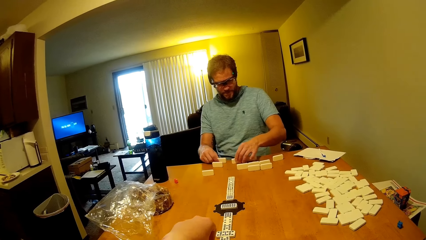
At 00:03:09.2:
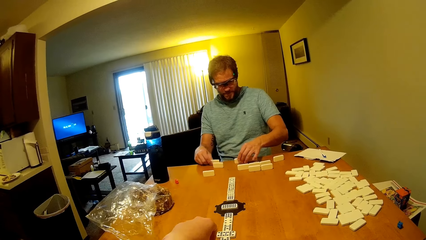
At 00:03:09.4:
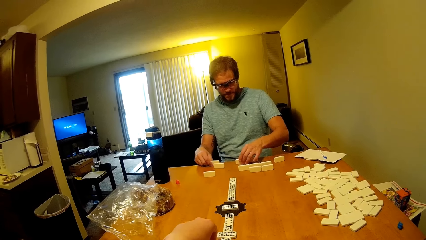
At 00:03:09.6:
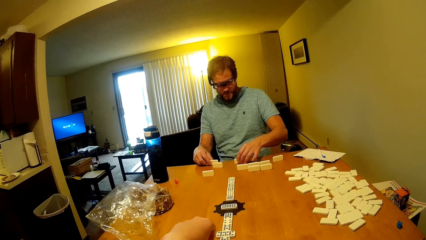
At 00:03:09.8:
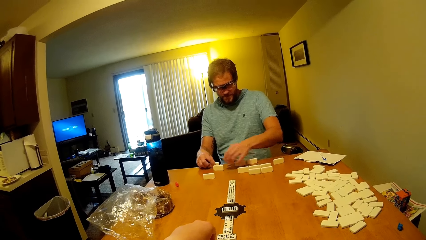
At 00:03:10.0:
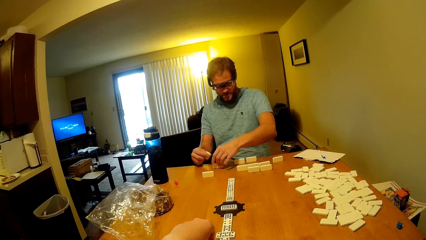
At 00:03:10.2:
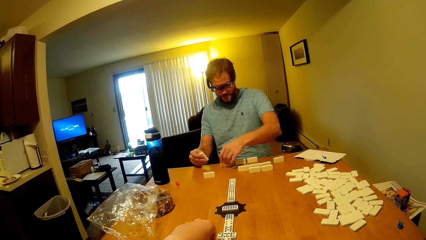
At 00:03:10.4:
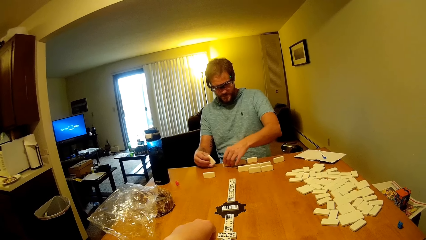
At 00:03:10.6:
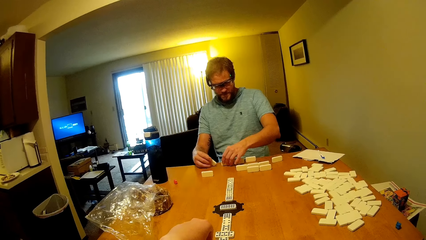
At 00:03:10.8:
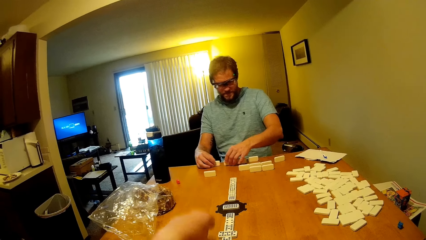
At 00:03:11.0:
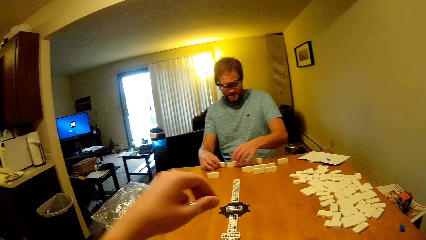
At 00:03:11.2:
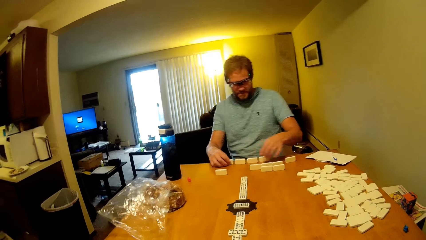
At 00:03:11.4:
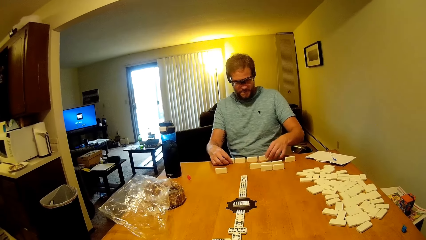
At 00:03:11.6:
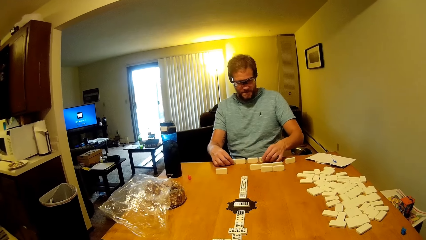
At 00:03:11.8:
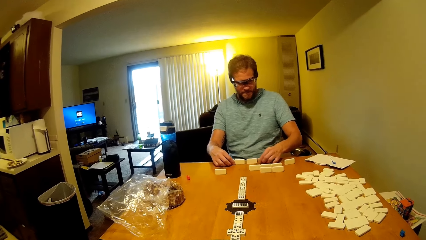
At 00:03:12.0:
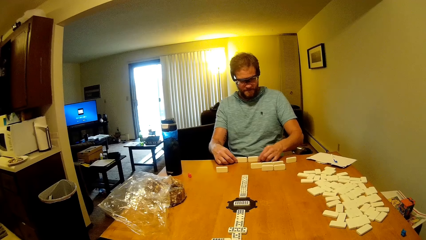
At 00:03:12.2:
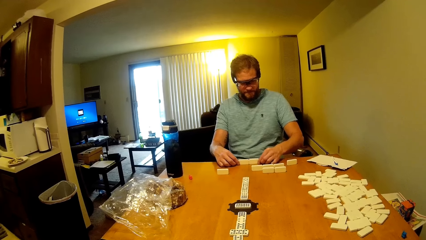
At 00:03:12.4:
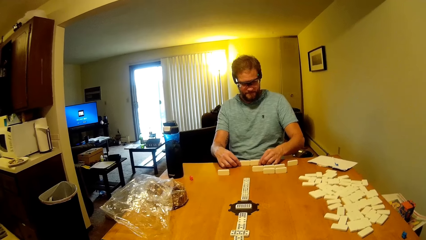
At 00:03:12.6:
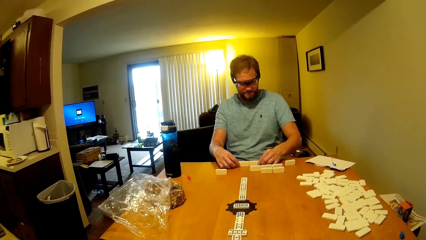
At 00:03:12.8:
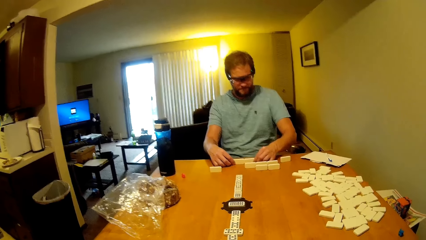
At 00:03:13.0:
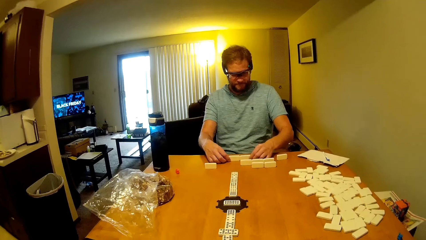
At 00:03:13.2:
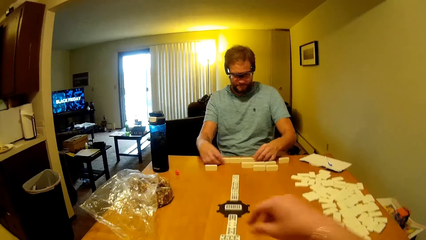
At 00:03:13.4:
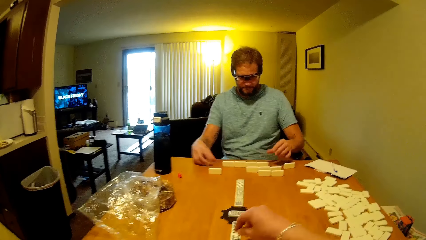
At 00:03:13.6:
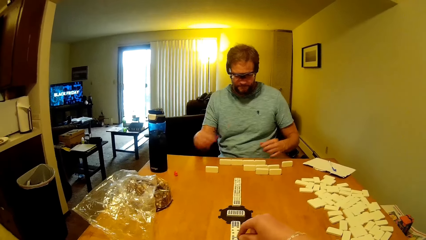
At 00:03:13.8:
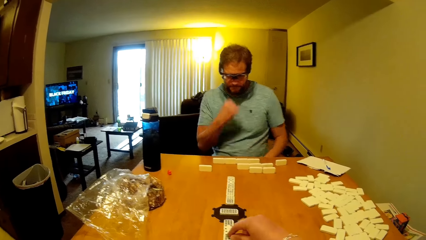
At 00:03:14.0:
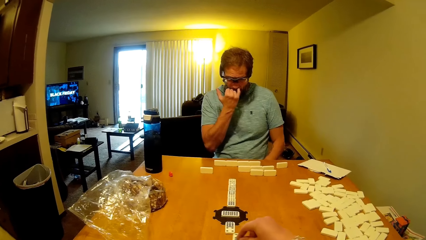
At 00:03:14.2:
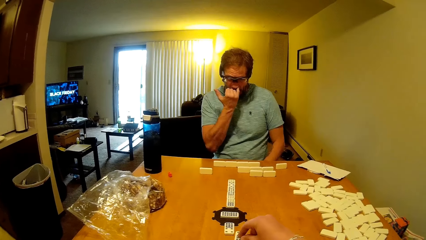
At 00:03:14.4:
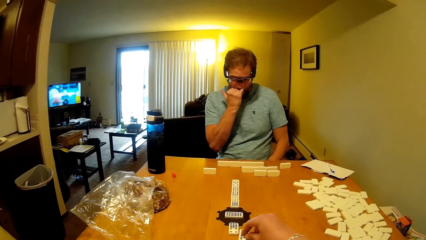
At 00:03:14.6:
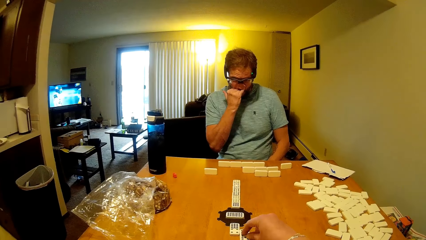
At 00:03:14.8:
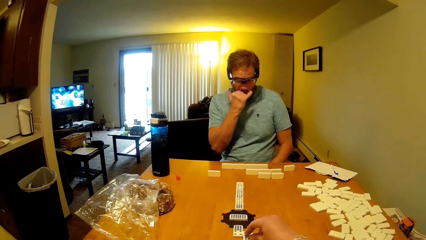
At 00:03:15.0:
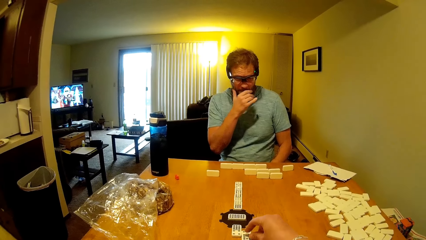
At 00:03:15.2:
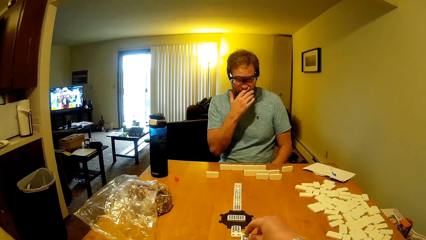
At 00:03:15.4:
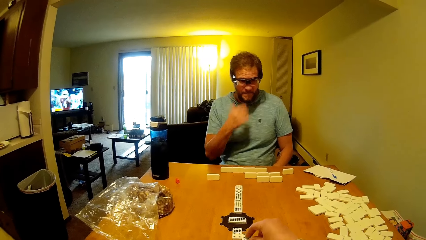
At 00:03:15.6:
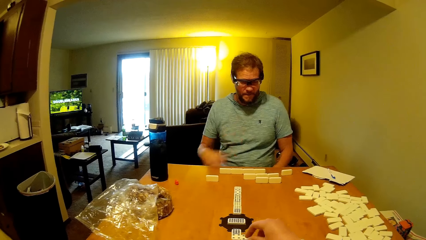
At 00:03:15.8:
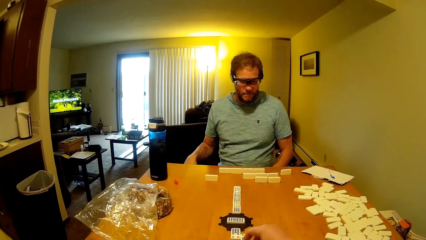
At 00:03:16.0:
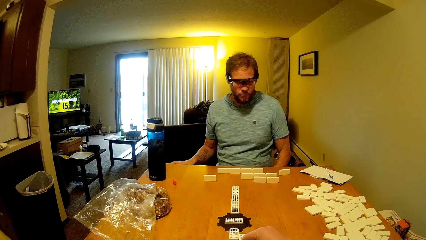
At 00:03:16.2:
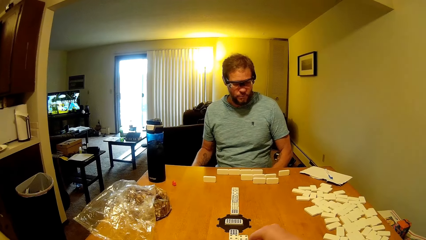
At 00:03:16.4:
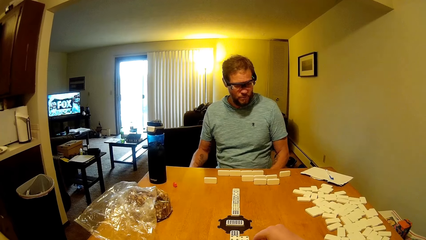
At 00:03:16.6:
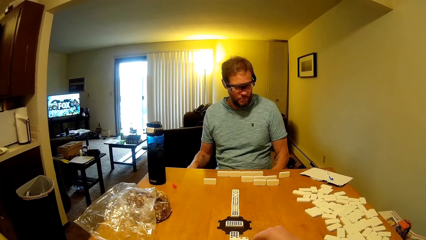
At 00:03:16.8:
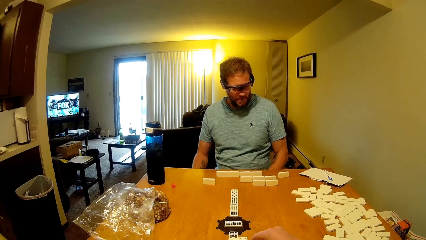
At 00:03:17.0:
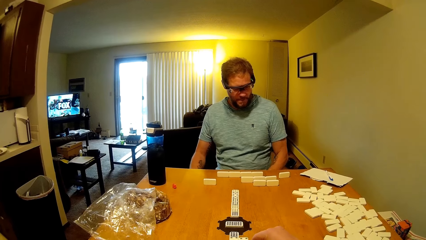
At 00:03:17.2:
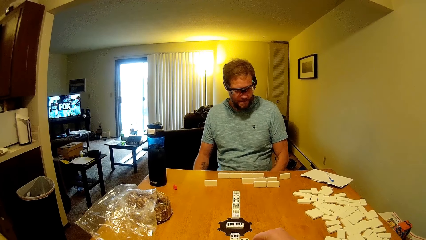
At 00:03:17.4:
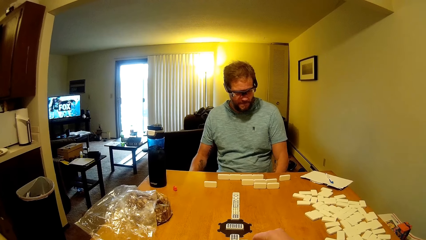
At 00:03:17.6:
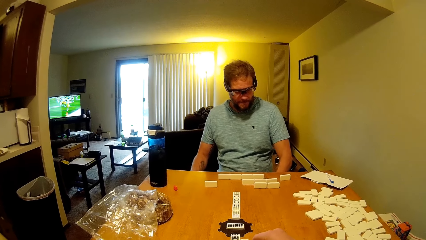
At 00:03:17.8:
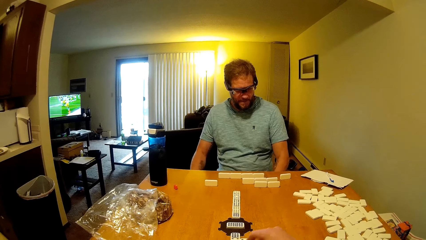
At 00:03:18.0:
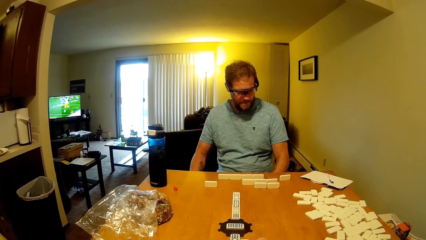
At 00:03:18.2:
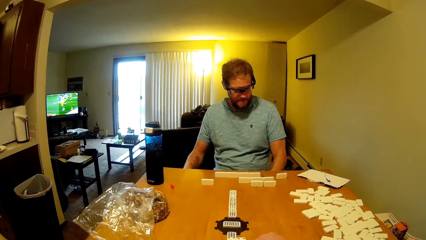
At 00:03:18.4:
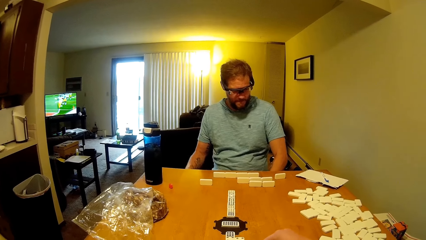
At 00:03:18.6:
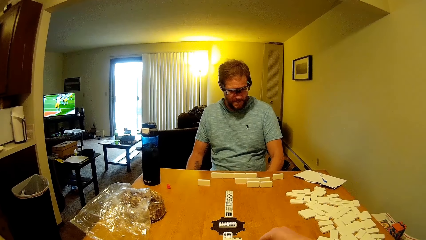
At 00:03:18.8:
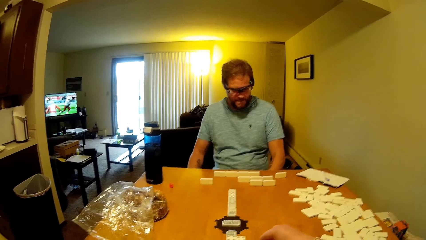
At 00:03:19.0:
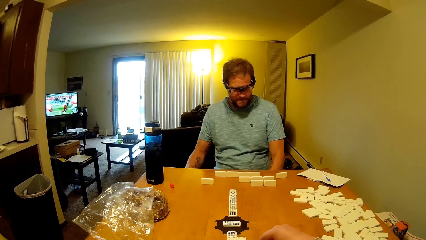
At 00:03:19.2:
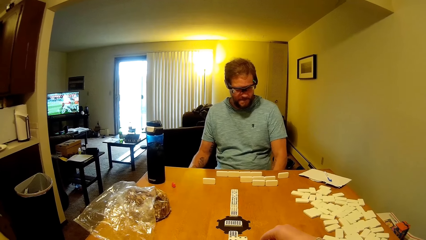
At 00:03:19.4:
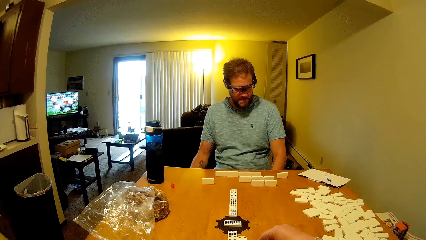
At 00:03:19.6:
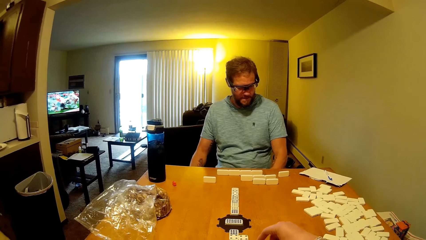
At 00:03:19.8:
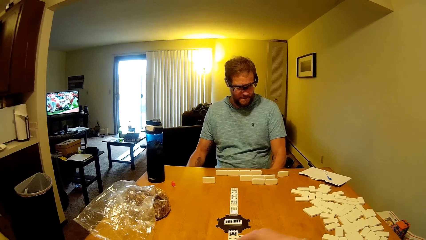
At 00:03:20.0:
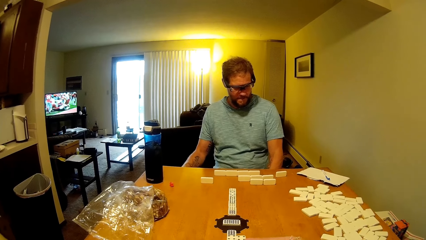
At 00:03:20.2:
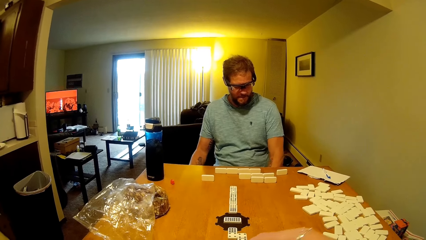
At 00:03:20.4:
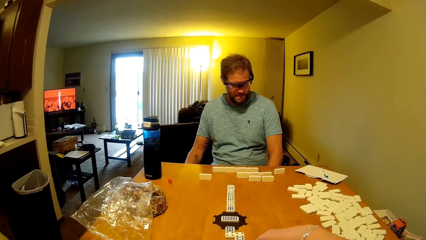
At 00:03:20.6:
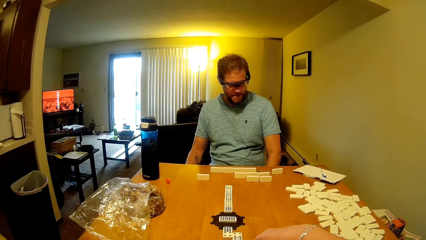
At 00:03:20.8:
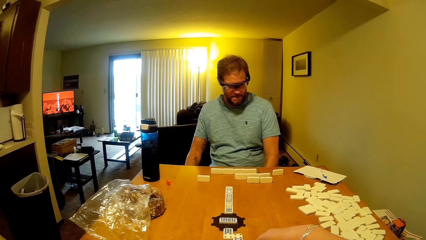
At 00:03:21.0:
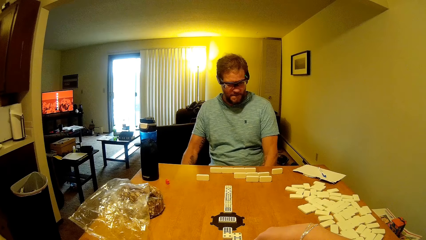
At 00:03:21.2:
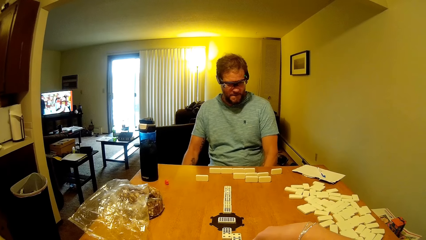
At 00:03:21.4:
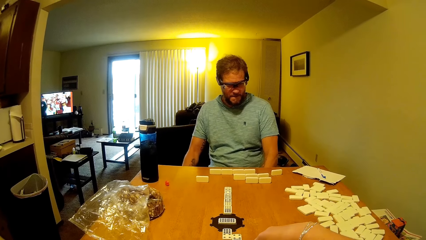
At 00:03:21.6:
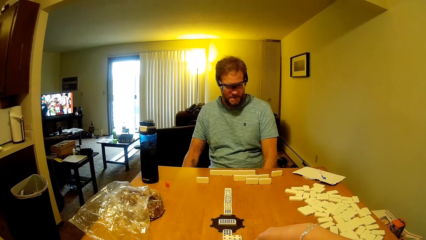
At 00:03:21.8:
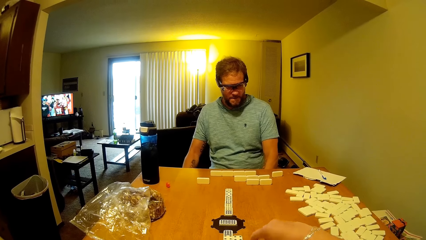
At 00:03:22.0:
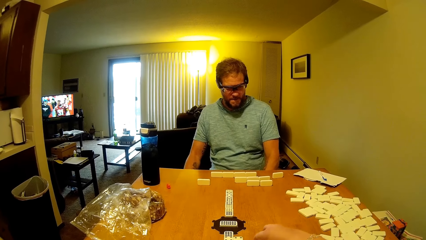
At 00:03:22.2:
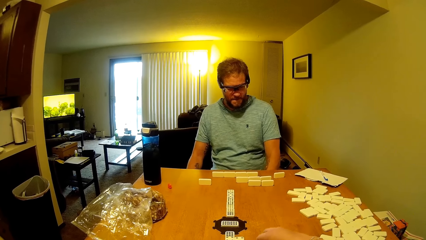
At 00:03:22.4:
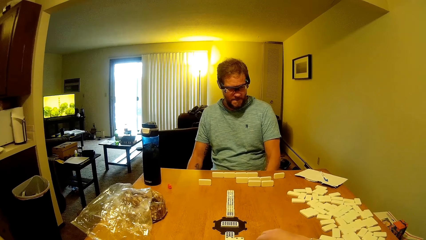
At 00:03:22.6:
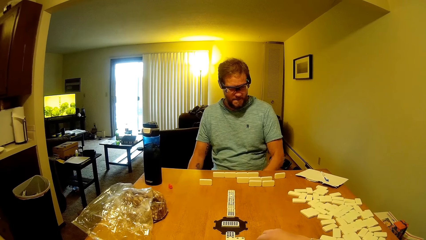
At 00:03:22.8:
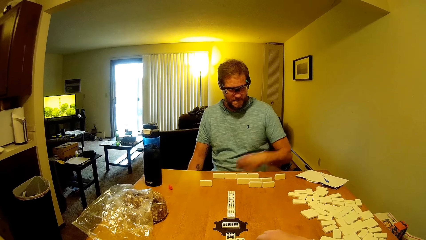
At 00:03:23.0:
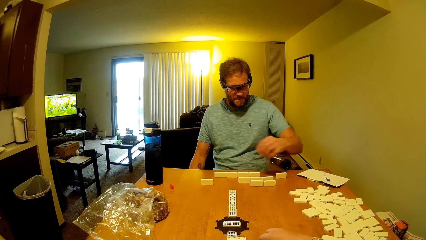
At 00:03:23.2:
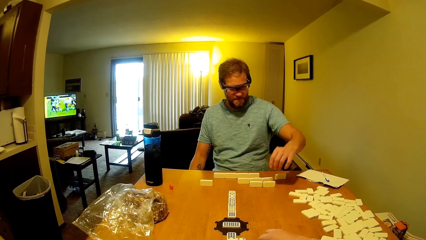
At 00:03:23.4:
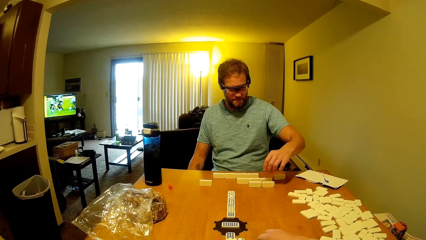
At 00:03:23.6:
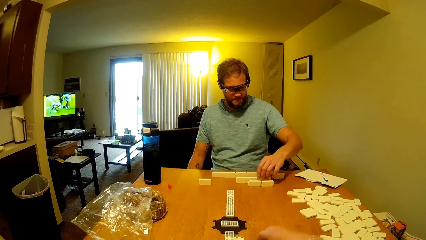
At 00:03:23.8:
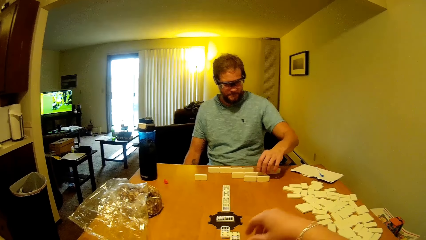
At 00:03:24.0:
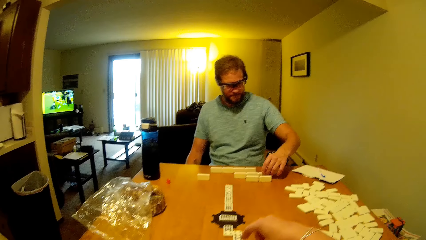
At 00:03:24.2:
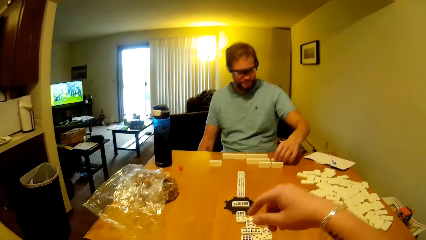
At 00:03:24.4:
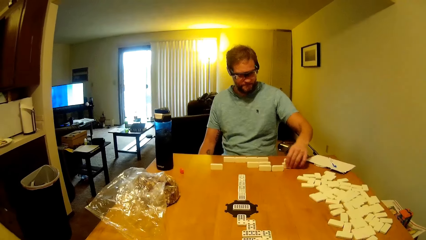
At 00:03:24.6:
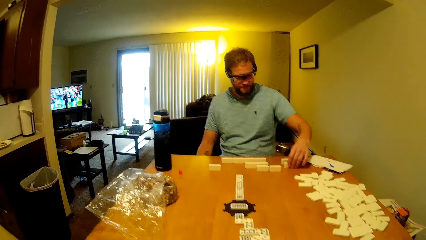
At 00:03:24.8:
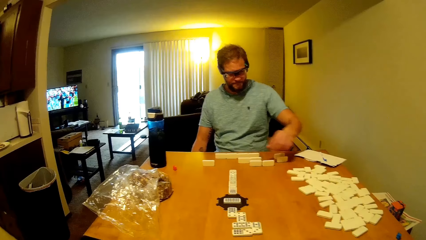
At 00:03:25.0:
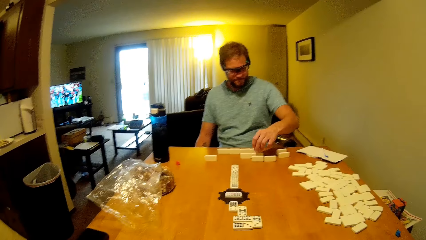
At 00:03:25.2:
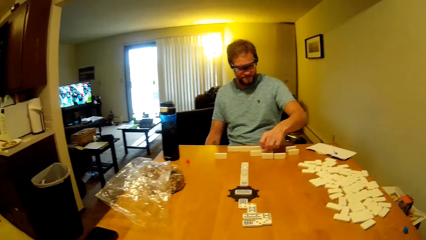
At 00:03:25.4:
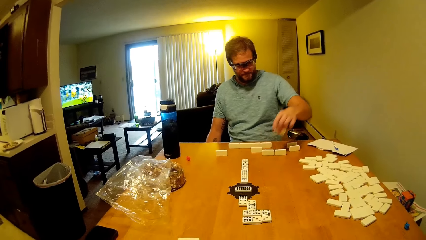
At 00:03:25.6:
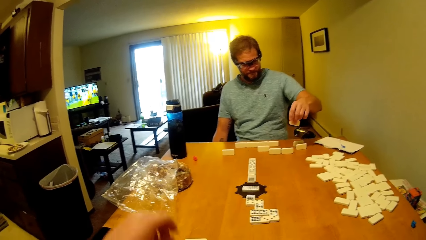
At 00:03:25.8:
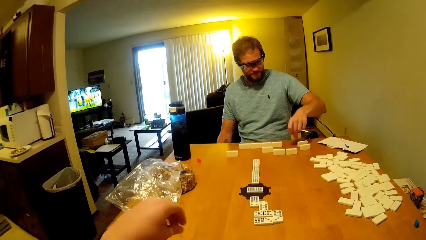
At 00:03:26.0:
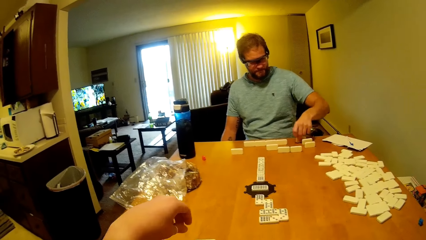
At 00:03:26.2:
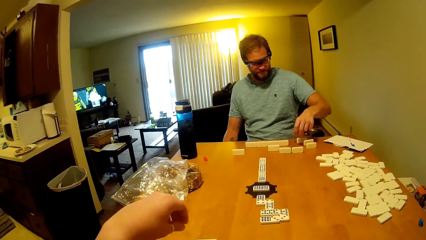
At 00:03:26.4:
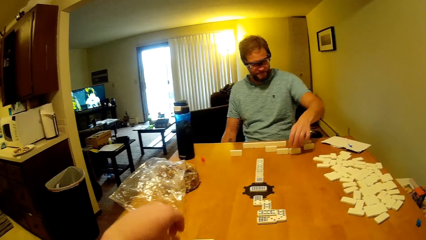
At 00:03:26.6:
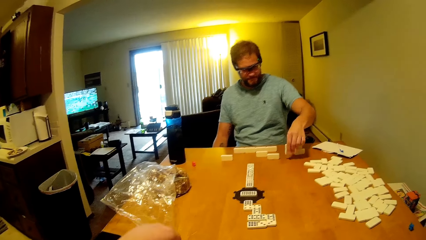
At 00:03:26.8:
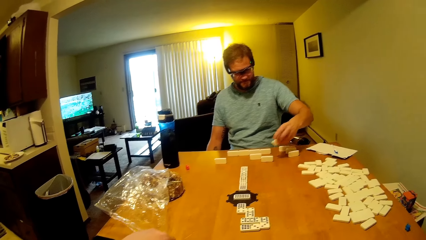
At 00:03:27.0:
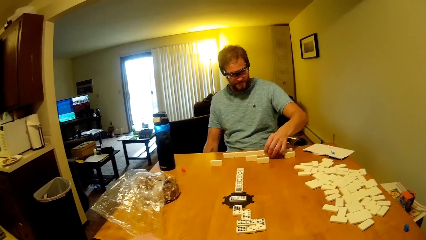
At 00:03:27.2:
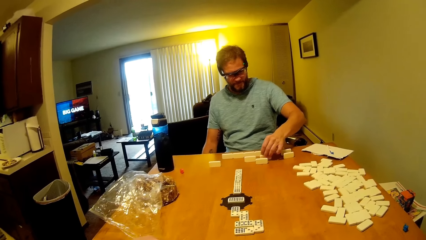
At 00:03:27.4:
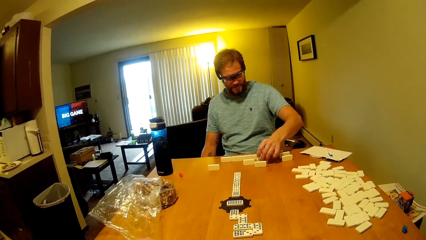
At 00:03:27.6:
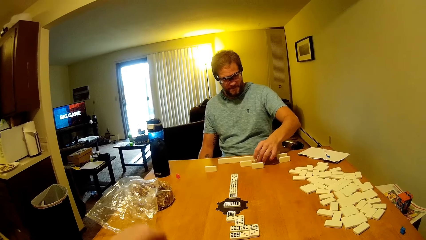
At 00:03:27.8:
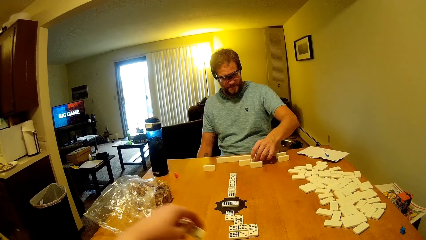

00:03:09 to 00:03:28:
A man moves the domino on the table. The man touches the nose. The camera wearer moves the domino on the table. They move the domino on the table again. The man looks at the dominoes game. The man moves the domino on the table, picks up the domino on the table, puts the domino on the table, picks up the domino on the table, and puts the domino on the table.
